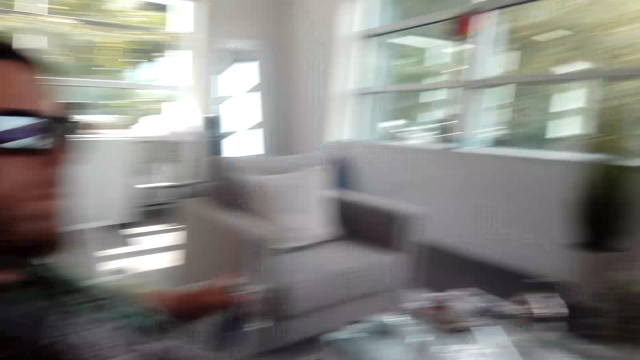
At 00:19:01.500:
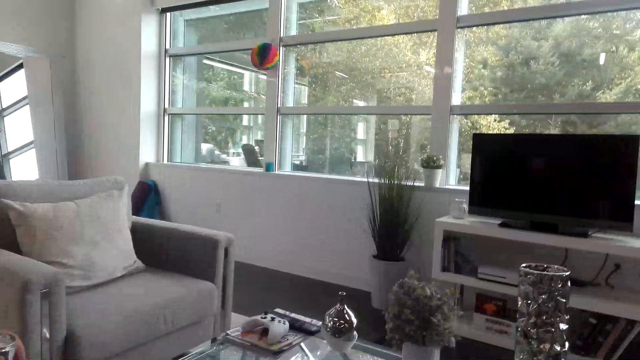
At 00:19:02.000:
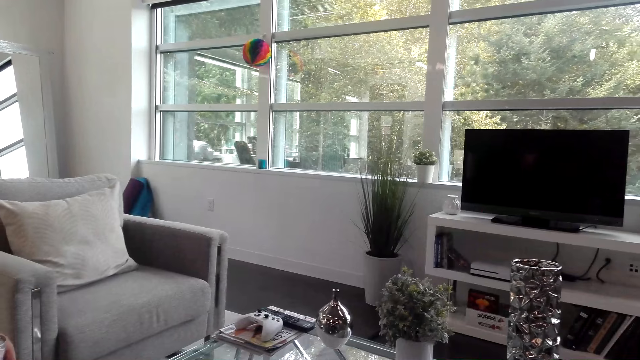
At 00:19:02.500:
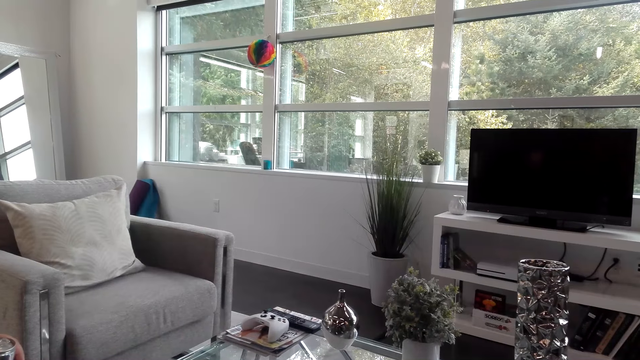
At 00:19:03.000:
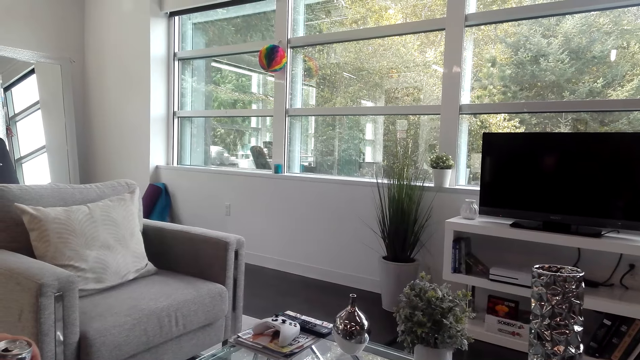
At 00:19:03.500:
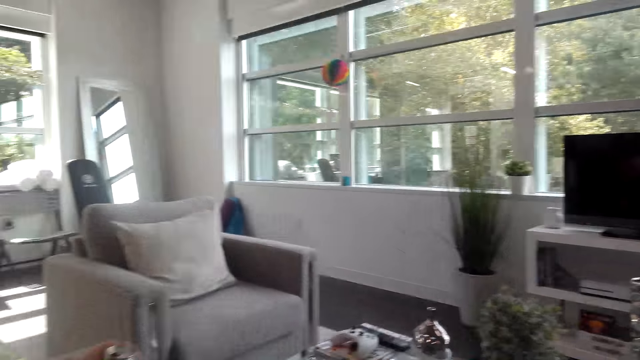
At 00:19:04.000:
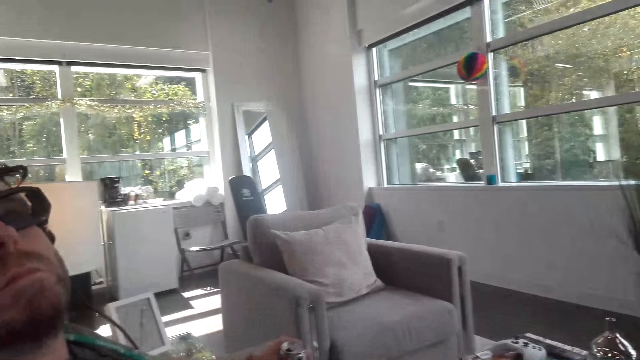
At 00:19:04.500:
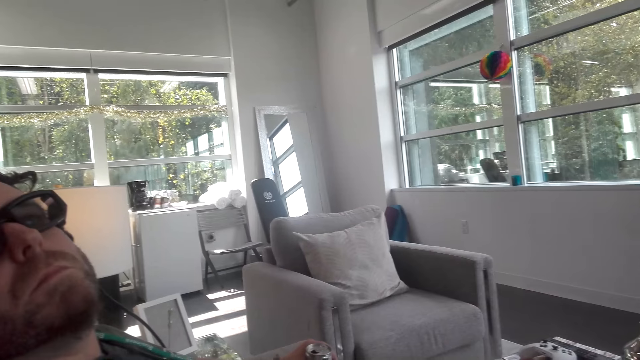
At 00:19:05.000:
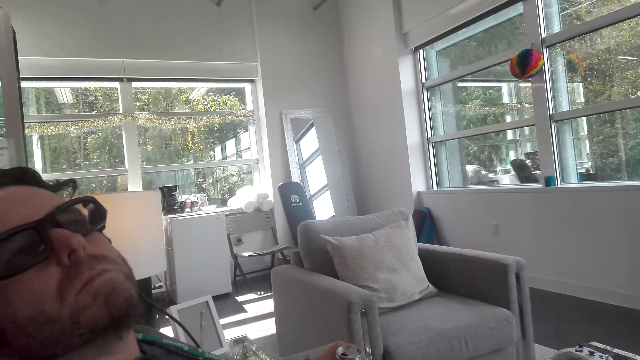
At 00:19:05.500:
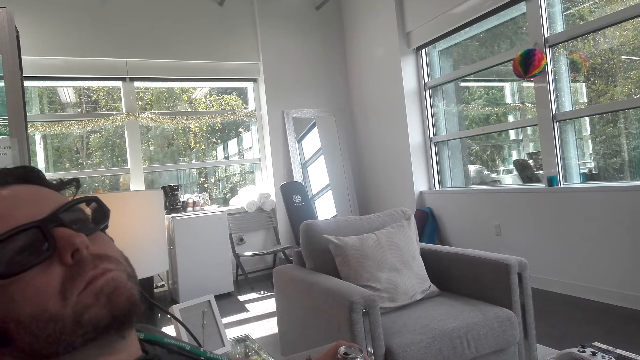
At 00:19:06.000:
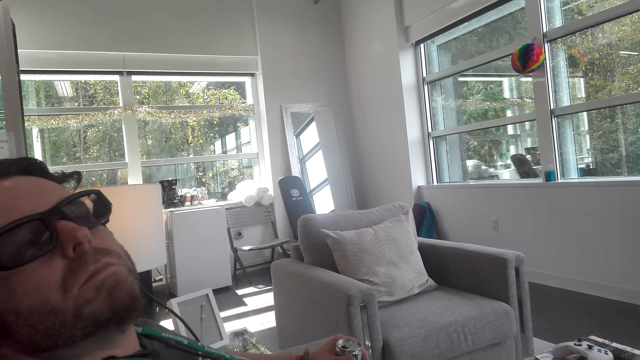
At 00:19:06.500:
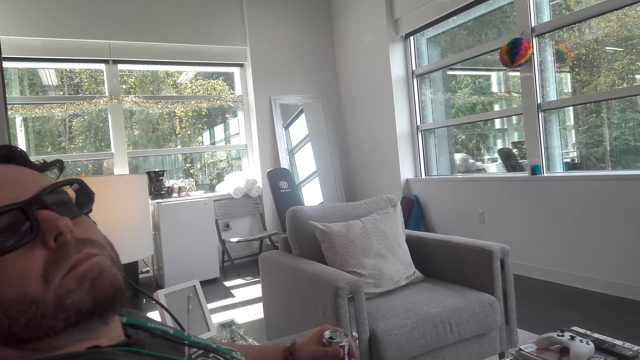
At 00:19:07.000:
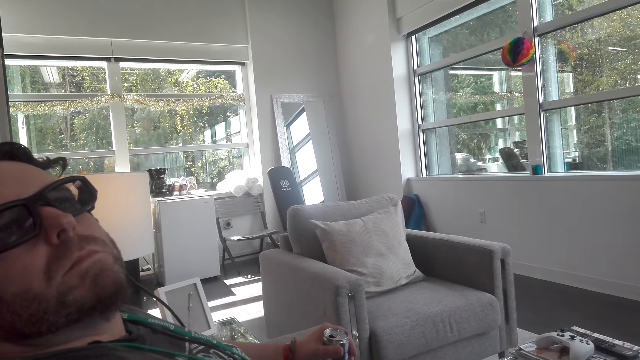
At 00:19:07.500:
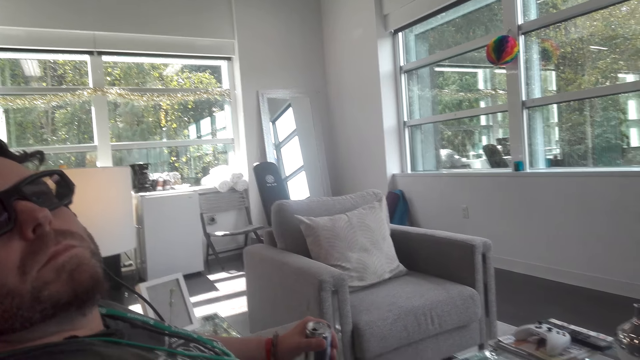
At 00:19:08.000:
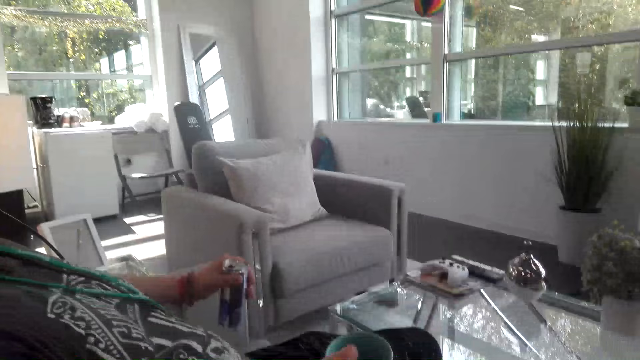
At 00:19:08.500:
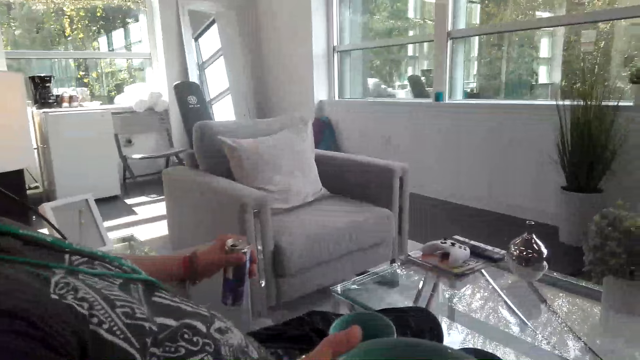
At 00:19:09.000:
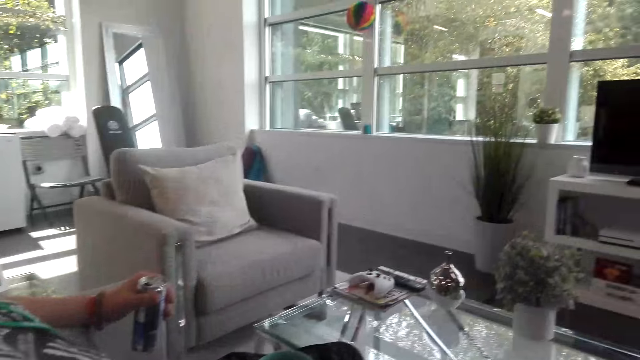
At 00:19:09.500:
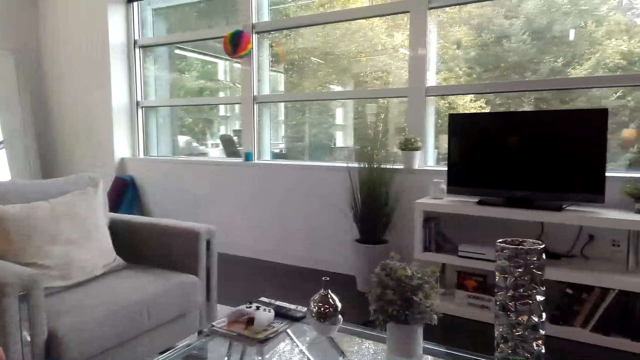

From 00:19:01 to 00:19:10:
The camera wearer looks around the window.

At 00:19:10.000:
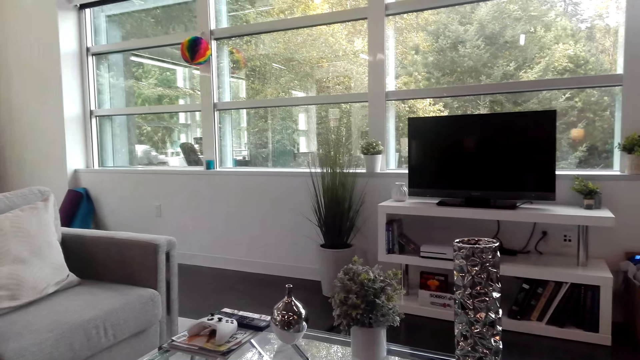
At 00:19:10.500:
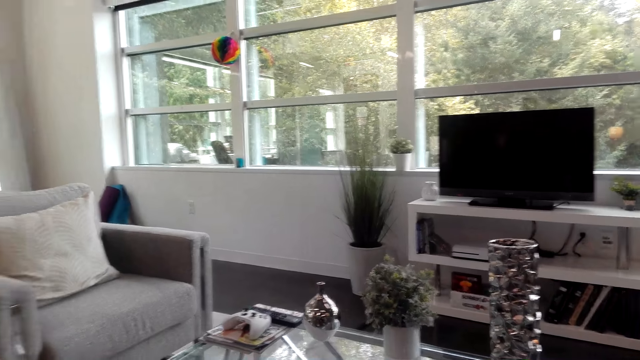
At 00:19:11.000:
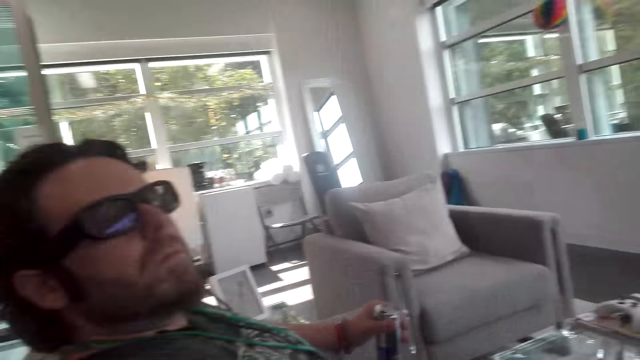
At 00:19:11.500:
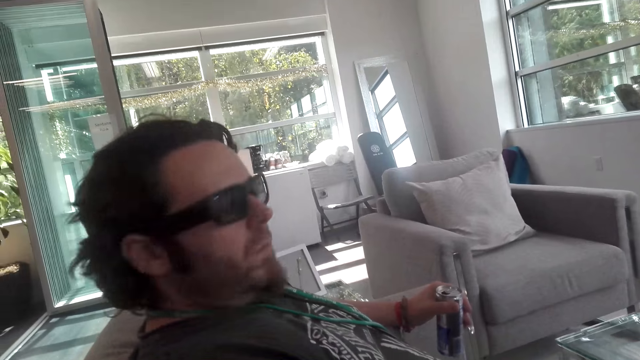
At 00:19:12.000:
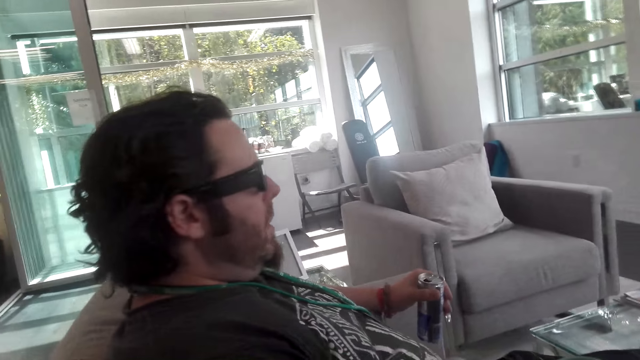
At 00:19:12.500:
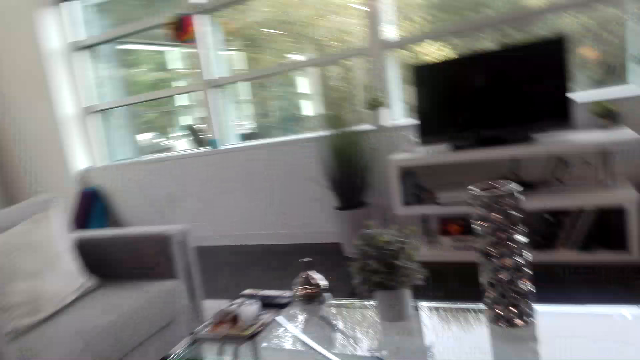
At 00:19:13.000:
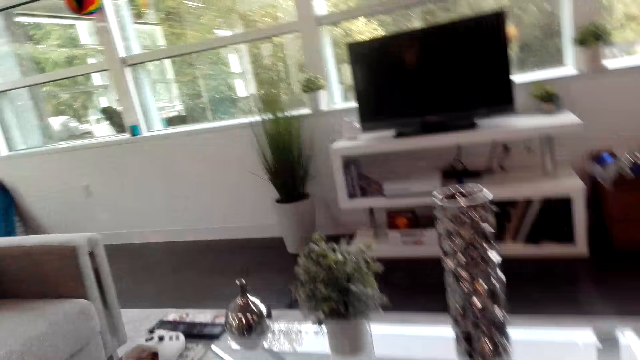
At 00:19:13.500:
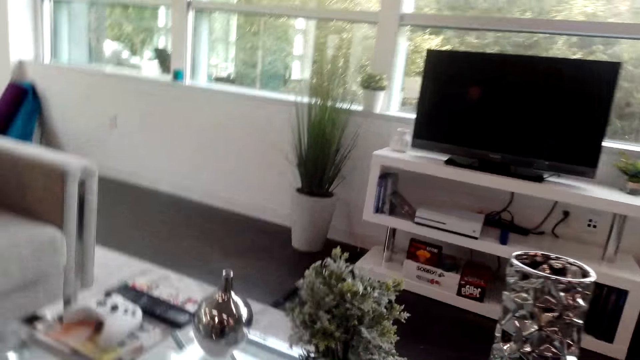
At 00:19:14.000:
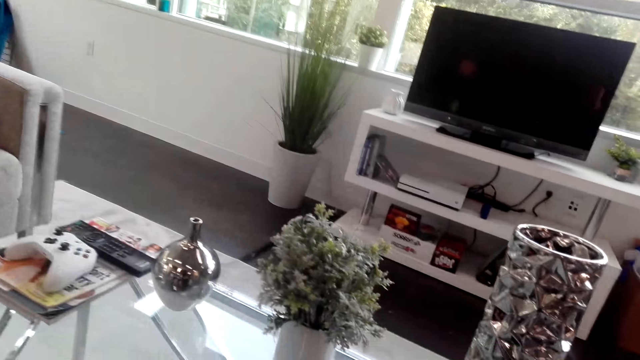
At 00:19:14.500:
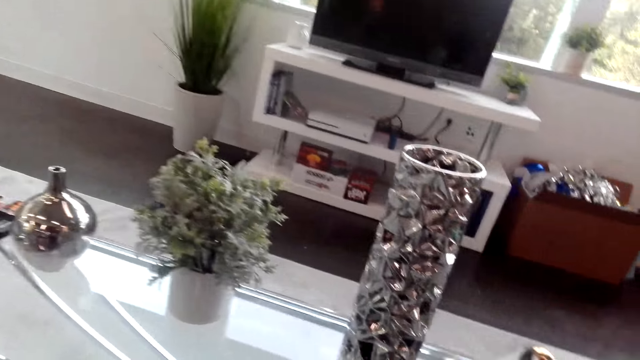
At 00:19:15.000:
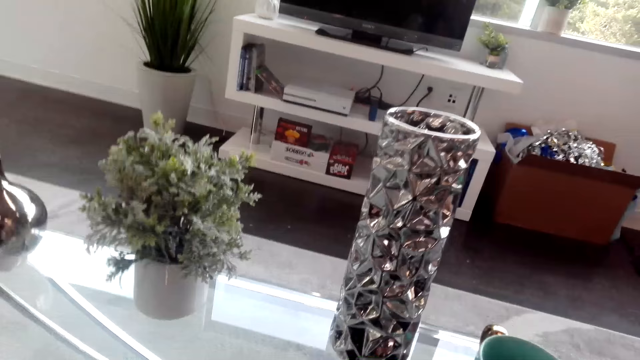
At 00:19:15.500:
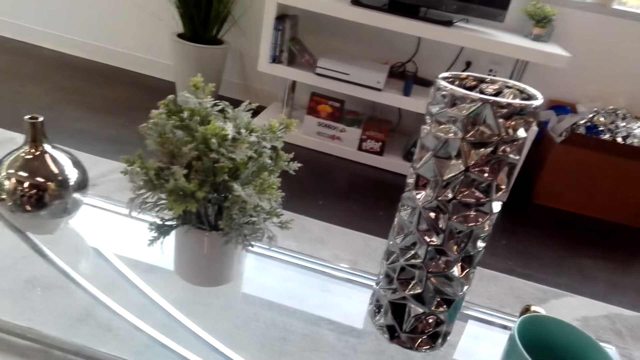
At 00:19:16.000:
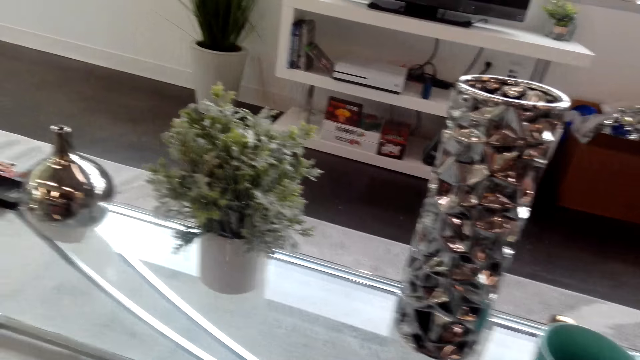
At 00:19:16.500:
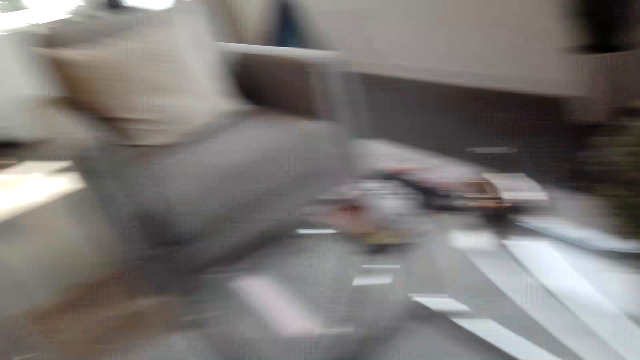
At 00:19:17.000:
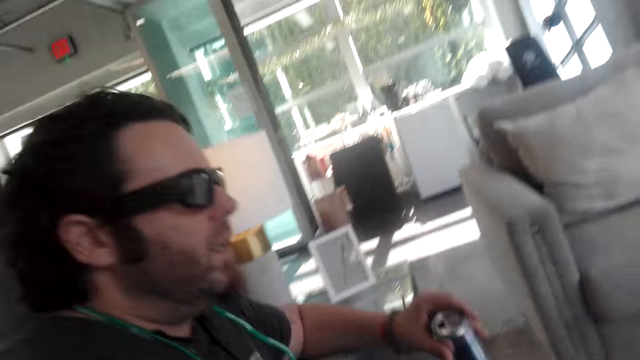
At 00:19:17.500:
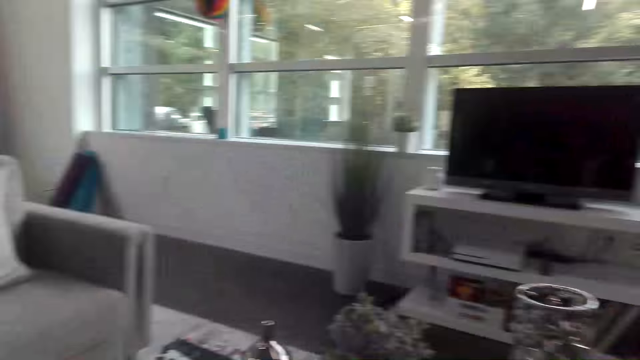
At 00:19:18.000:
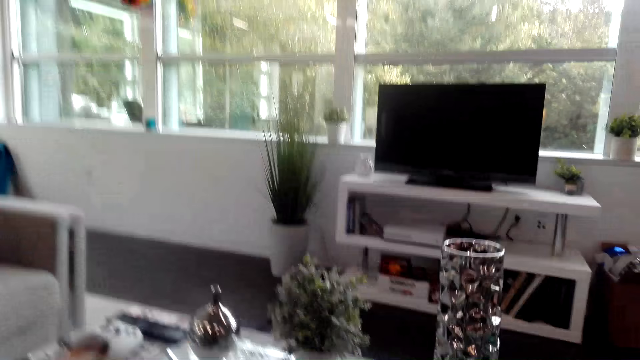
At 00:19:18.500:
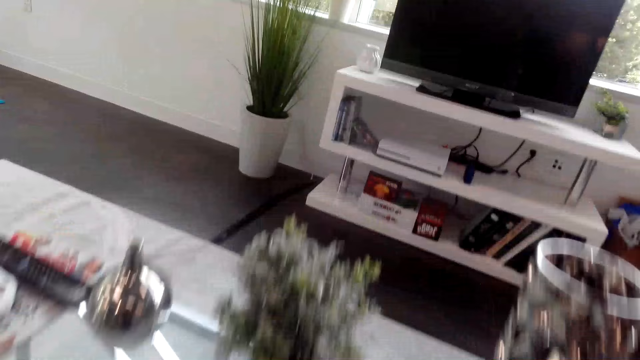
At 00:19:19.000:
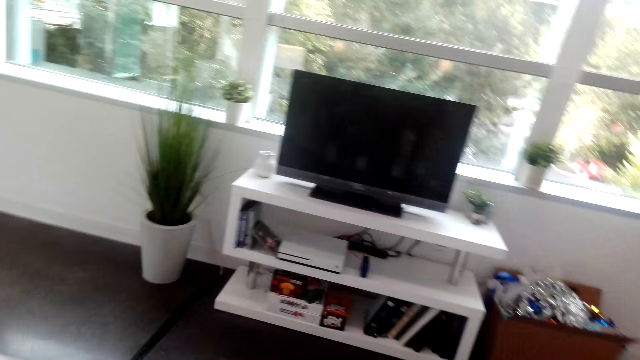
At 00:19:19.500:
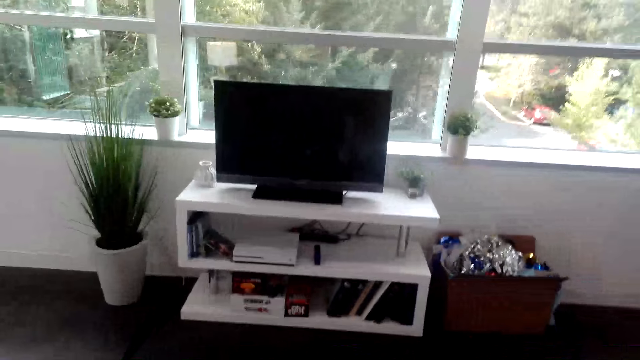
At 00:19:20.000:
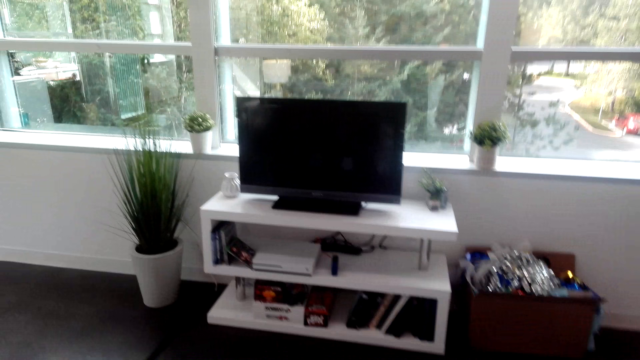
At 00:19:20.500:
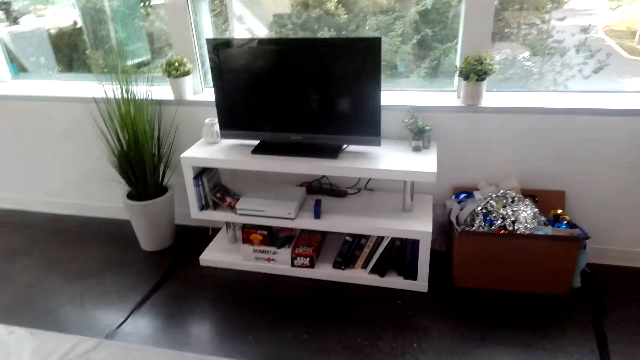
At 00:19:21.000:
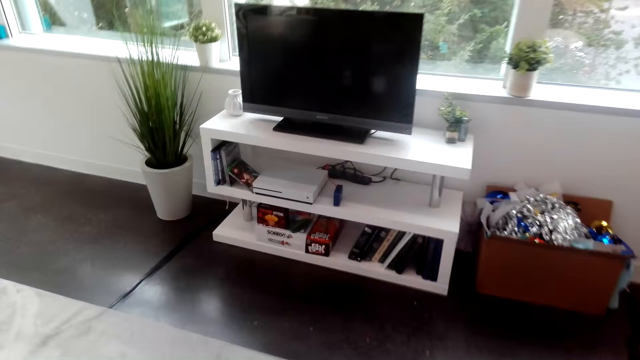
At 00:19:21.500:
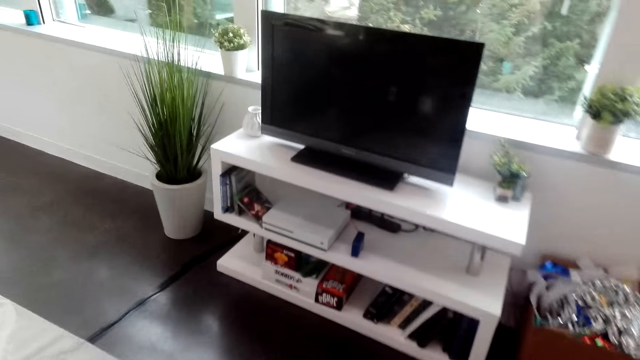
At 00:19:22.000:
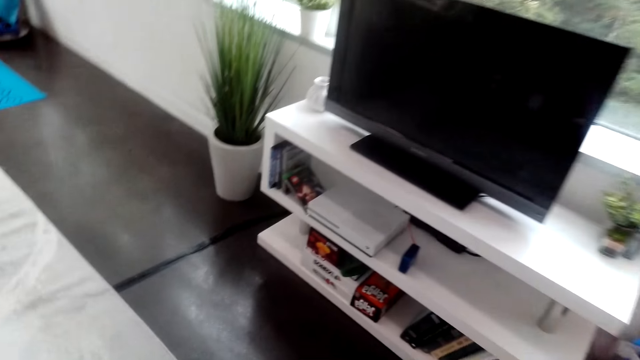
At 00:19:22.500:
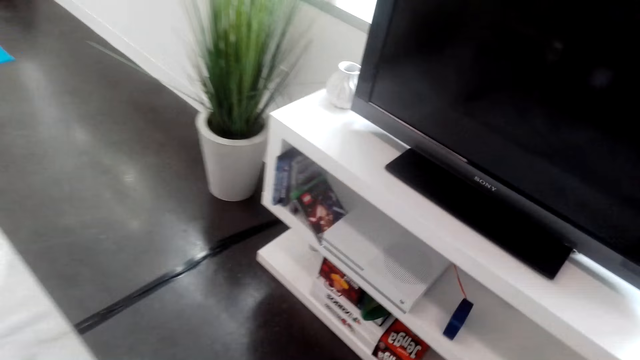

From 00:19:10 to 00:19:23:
The camera wearer converses with a person. They put the cup on the table. They walk towards the TV stand.
